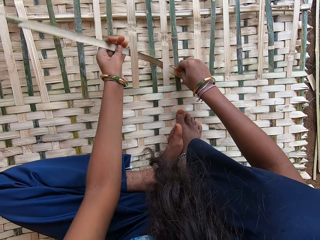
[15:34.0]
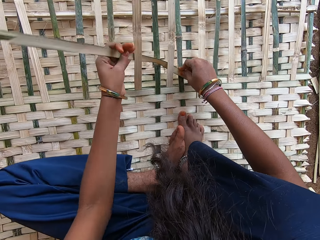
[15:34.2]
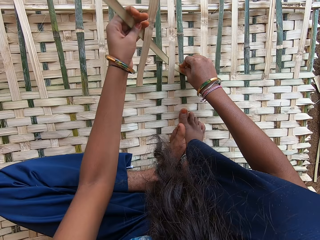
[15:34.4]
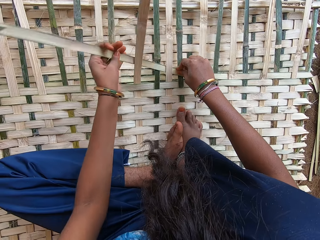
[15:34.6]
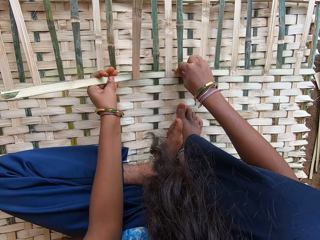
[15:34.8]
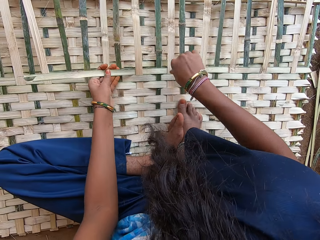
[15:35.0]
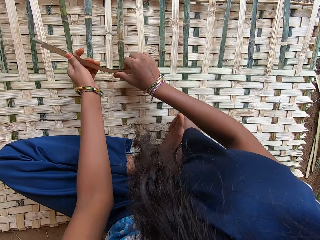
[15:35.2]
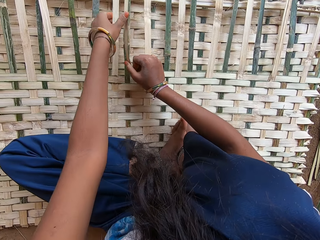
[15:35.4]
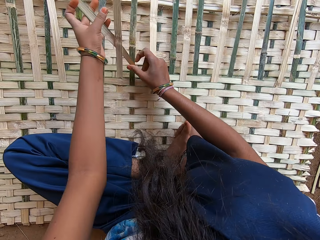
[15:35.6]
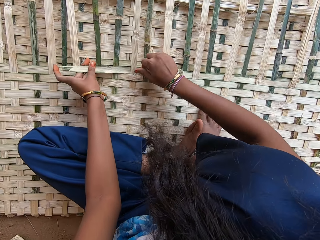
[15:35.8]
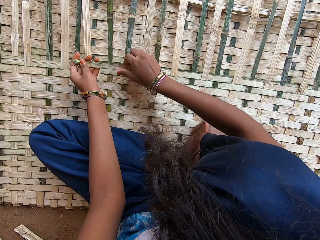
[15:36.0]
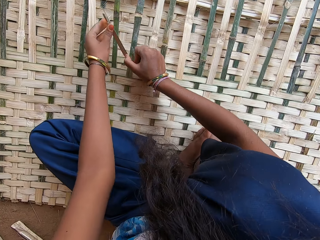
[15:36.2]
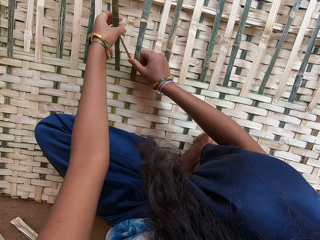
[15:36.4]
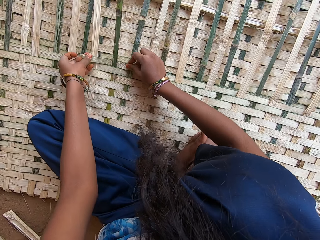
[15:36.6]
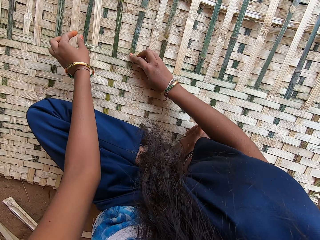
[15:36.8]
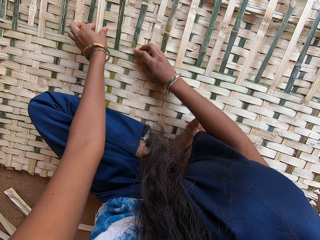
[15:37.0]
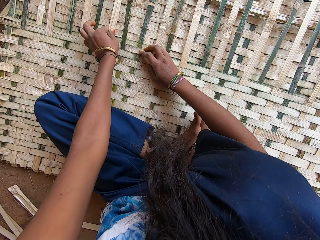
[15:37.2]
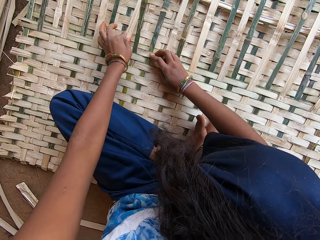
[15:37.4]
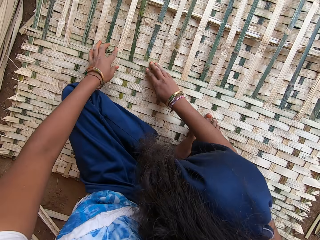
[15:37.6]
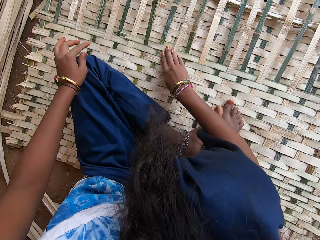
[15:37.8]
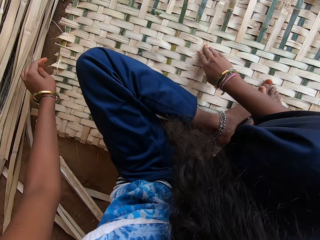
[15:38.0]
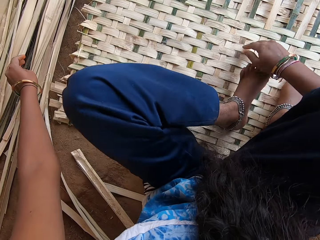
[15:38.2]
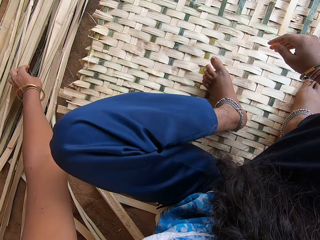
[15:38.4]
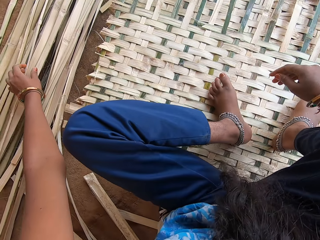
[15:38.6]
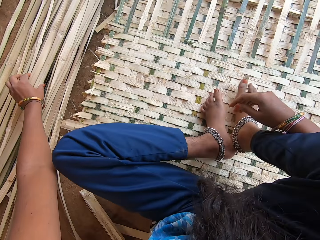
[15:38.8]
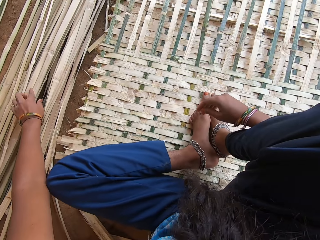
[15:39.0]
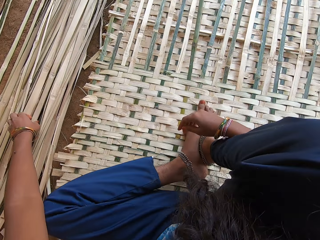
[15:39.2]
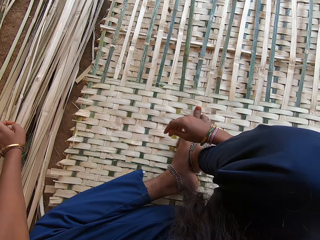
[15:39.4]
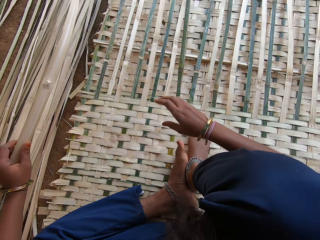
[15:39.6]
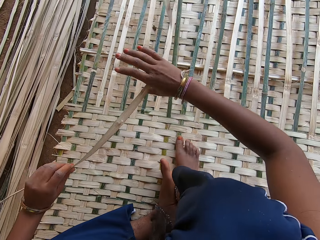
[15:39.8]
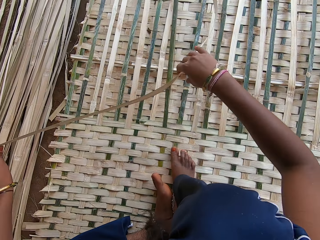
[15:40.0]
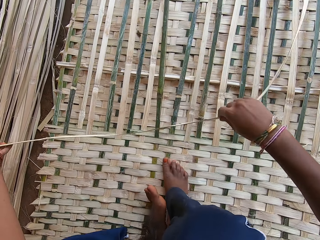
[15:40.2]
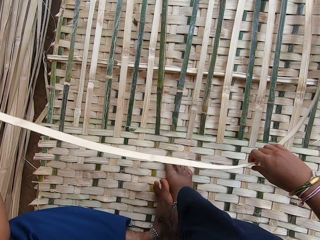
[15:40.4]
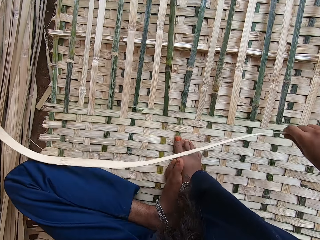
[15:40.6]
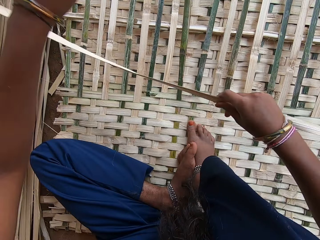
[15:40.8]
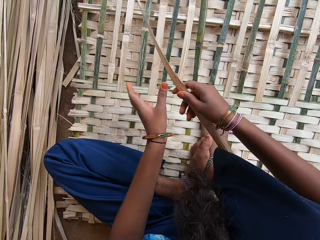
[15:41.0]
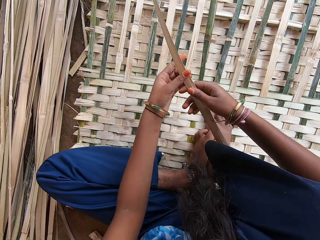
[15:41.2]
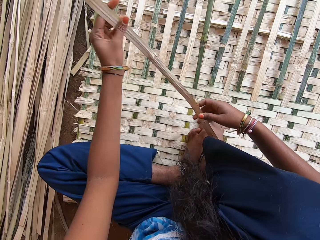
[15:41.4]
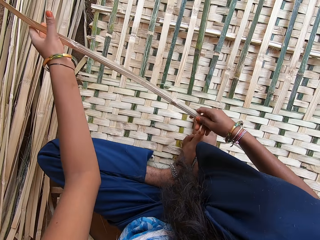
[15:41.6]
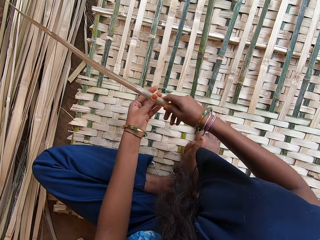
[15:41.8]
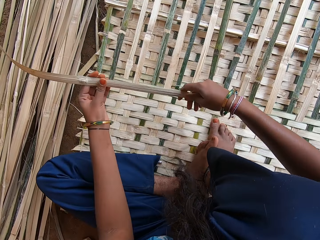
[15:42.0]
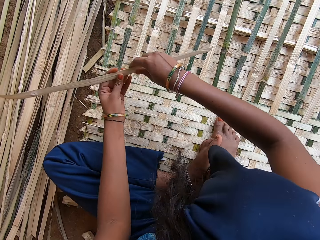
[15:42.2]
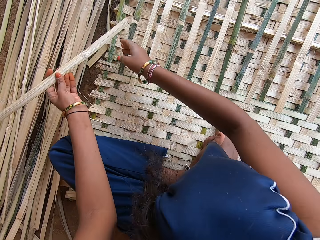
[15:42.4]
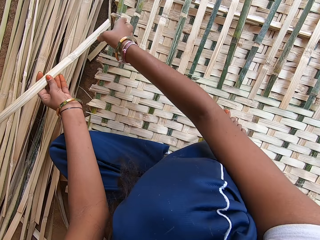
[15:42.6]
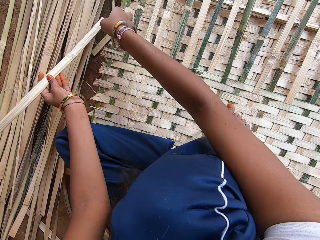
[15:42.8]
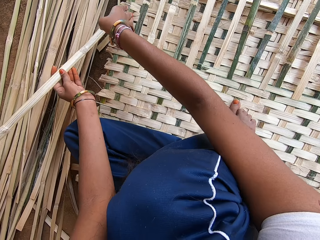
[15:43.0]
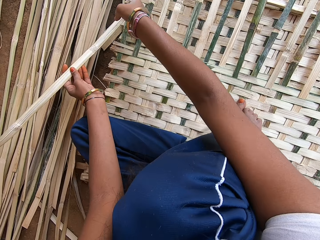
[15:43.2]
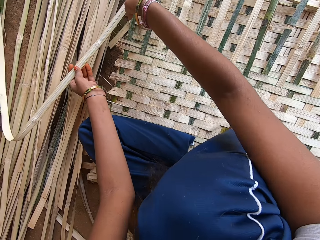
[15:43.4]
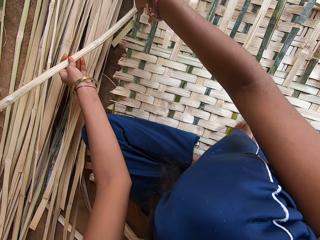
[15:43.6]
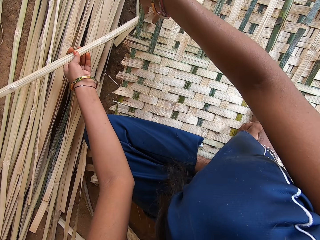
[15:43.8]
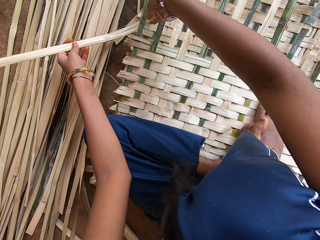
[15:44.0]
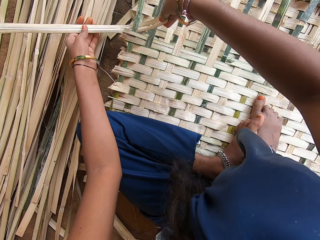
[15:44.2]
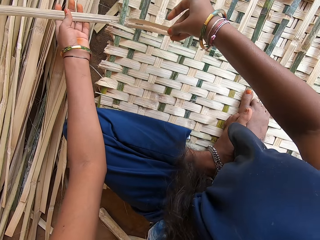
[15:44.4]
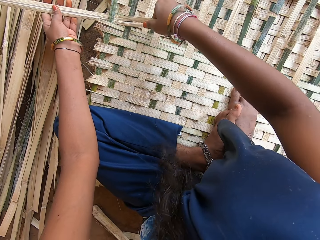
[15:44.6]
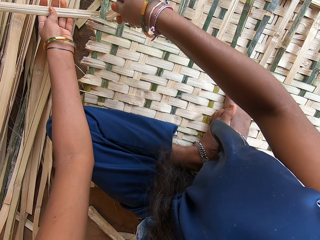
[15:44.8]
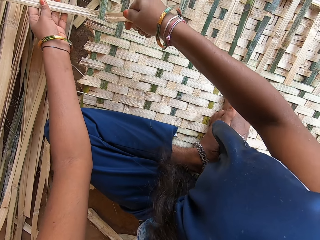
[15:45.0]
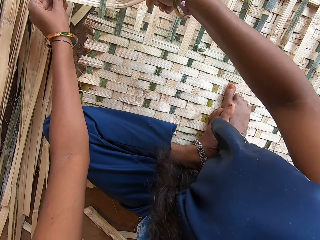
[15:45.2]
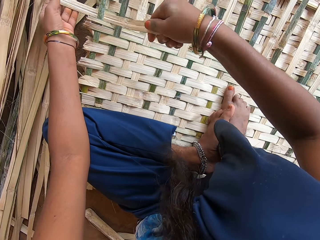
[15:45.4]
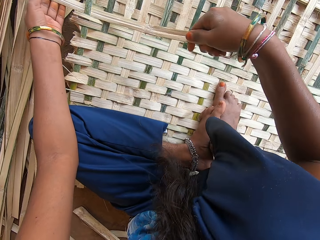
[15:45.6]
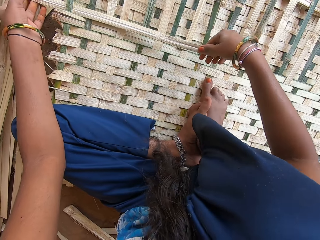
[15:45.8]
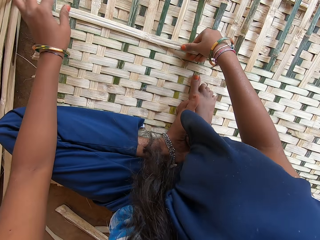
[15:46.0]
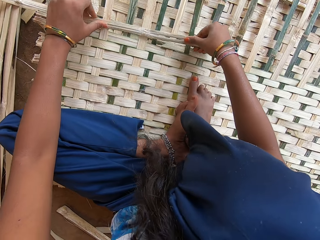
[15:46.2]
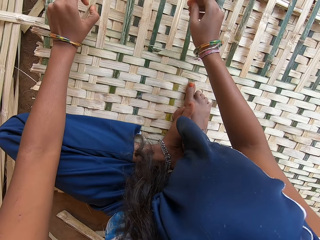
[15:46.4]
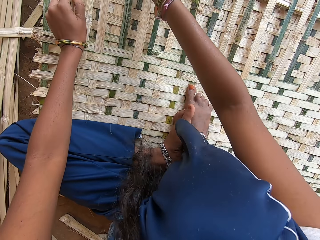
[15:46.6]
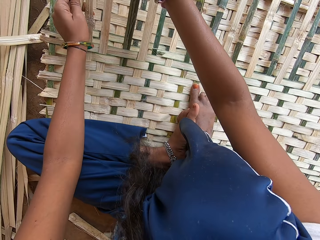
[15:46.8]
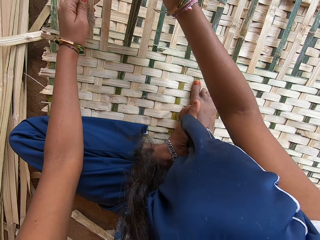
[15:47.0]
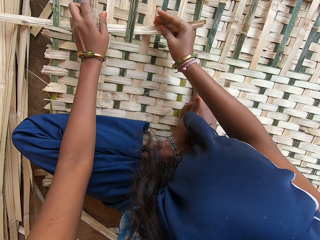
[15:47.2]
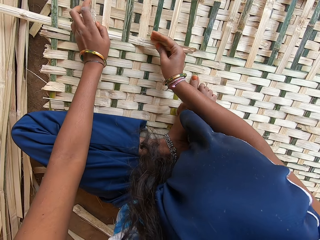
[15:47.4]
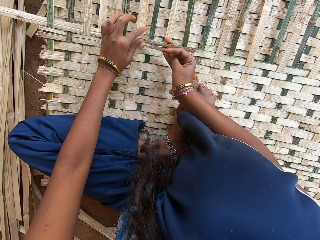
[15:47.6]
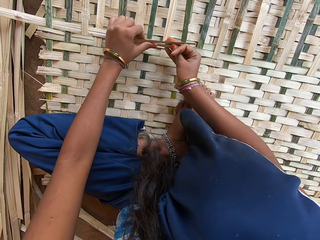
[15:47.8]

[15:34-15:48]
The camera wearer pulls her hand off the palm leaf. She pulls her hand off the palm leaf again. She picks up the fibre or palm leaf with her left hand. She holds the palm leaf with both hands. She pulls her hand off the palm leaf. She holds the palm leaf with both hands, pulls the palm leaf and weaves the mat with the palm leaf.

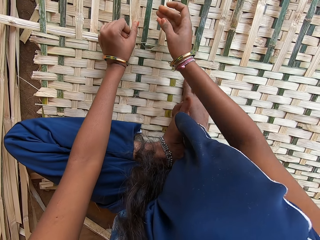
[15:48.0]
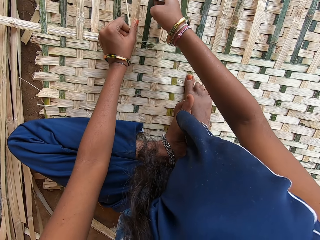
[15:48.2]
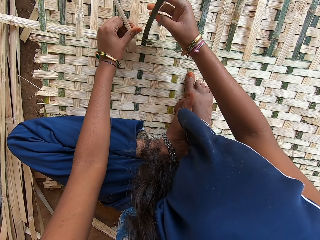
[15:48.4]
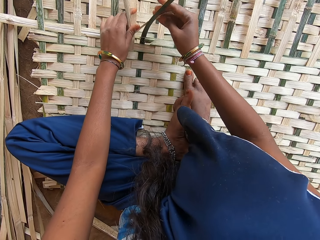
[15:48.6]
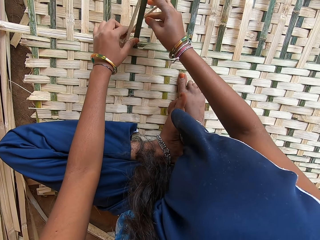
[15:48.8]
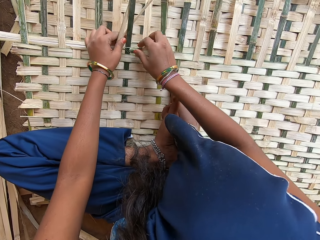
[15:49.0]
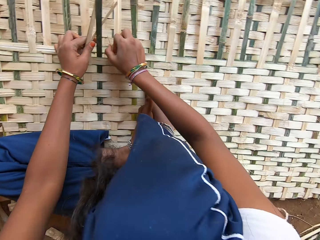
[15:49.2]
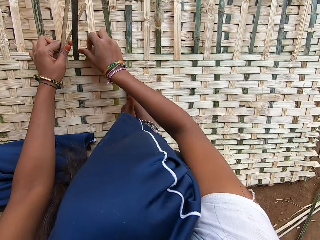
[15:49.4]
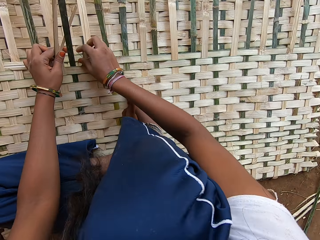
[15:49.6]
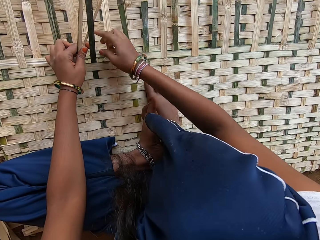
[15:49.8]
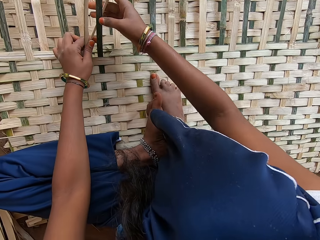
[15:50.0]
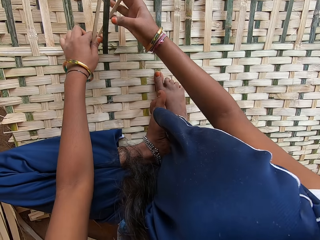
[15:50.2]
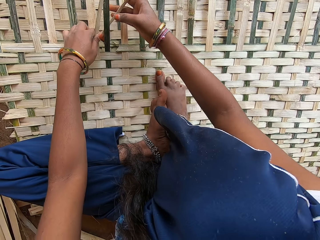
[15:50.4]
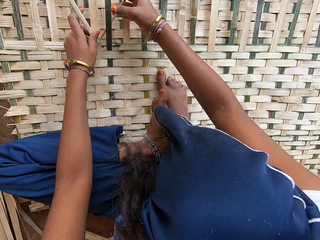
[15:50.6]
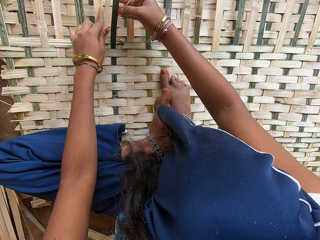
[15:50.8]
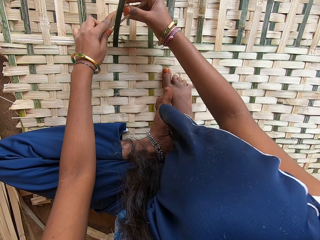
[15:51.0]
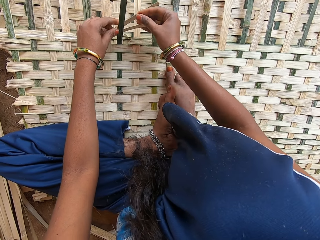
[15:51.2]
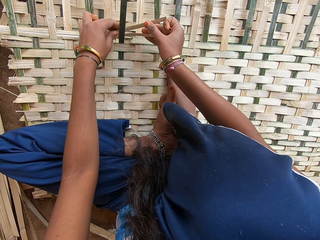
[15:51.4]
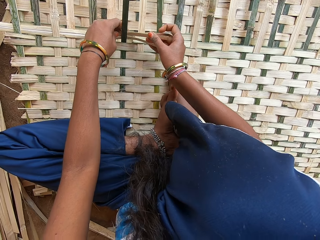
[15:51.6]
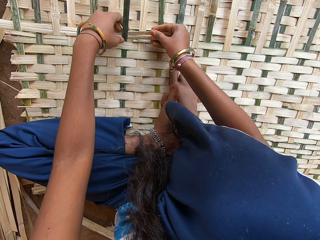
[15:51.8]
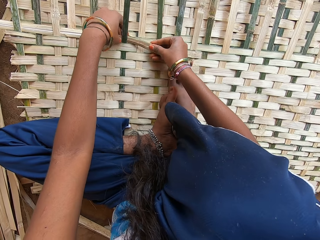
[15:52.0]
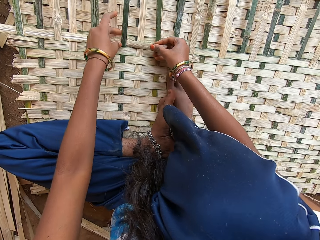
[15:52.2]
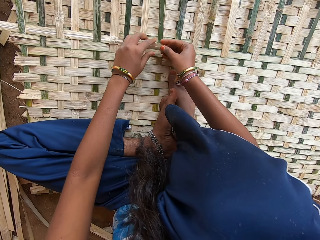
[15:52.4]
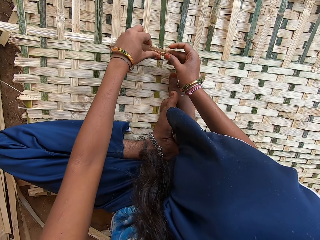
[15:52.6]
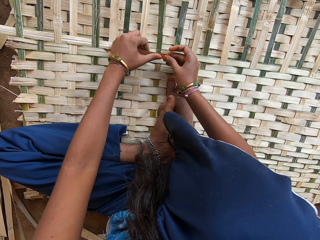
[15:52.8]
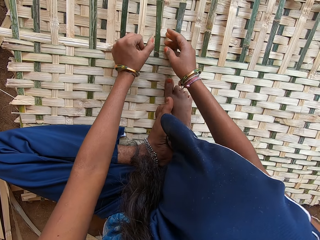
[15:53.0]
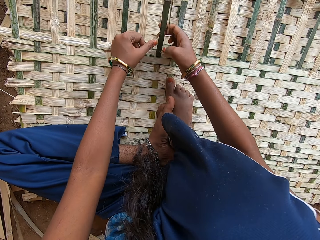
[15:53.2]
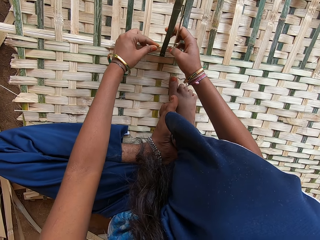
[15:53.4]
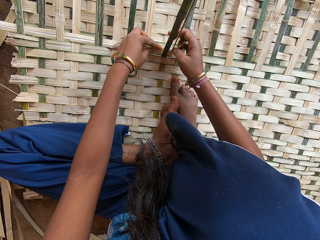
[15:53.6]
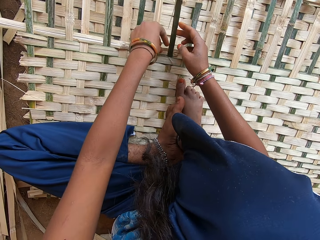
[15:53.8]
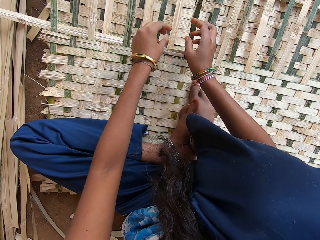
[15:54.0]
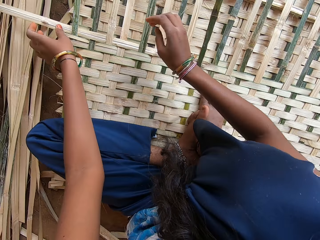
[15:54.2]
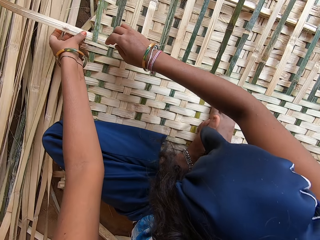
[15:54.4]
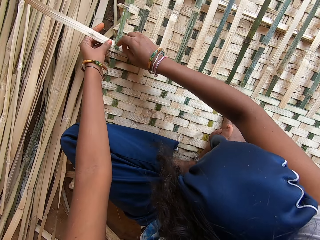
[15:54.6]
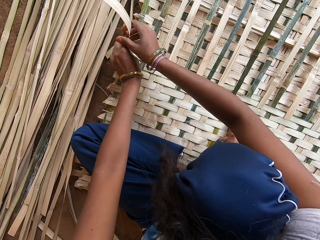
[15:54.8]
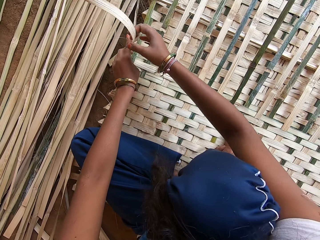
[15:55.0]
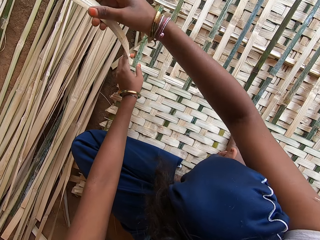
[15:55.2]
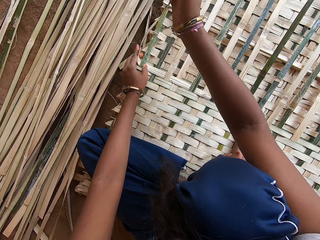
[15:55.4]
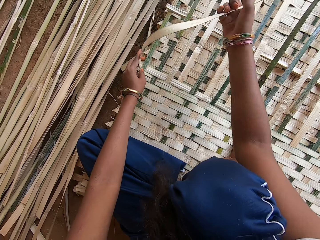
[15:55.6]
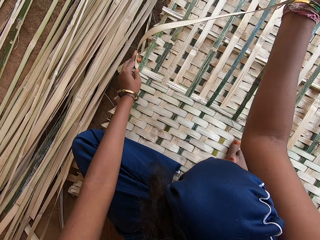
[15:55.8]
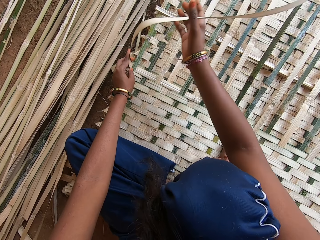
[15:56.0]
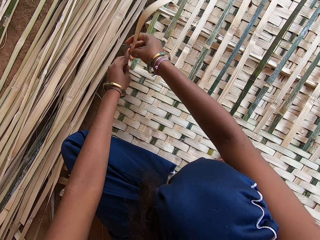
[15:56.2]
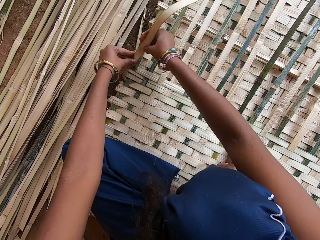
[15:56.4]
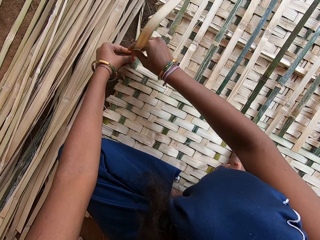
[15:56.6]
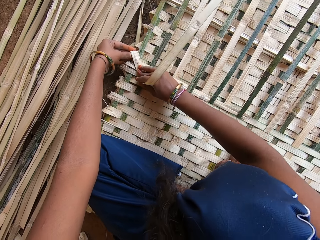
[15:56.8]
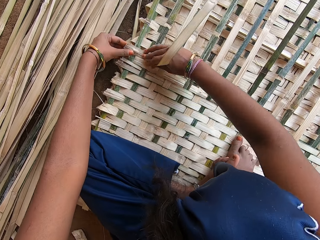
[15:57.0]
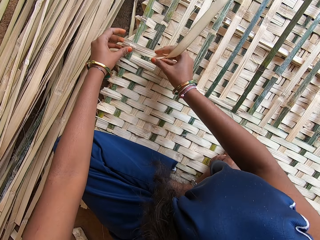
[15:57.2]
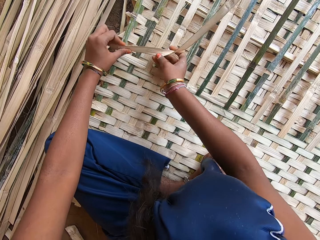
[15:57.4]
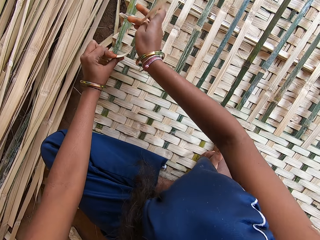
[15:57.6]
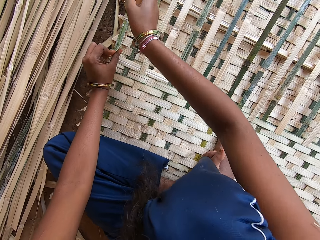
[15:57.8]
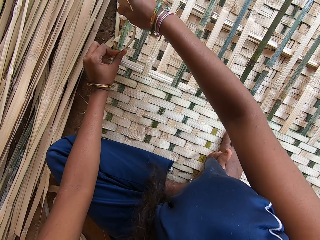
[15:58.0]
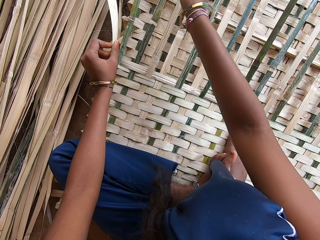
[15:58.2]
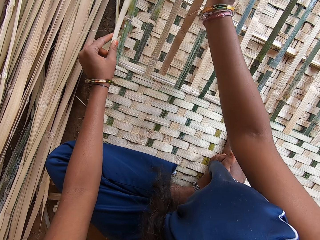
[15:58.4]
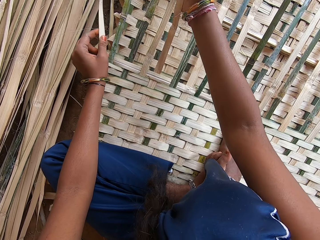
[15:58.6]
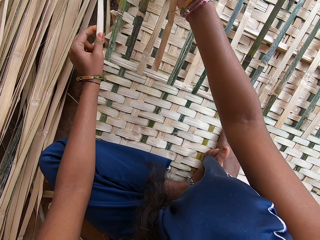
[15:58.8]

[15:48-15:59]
The camera wearer pulls her hands off the palm leaf. She weaves the mat with the palm leaf.
